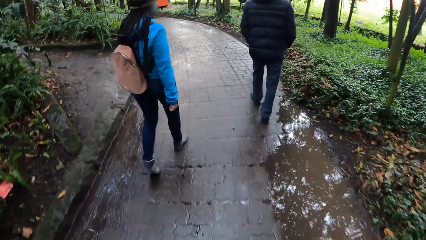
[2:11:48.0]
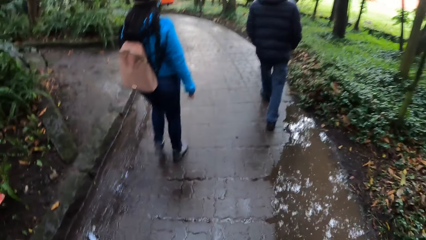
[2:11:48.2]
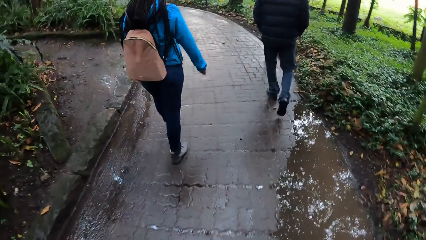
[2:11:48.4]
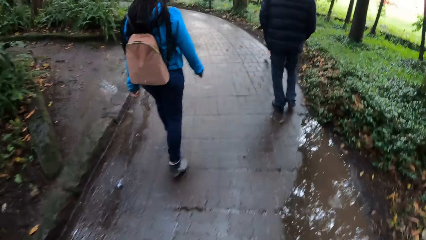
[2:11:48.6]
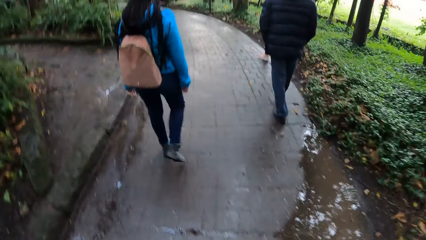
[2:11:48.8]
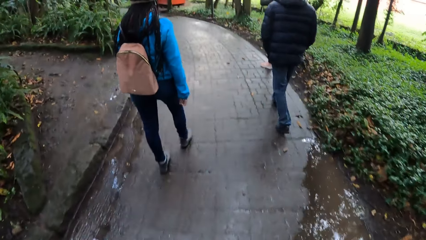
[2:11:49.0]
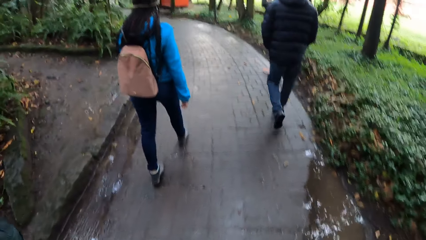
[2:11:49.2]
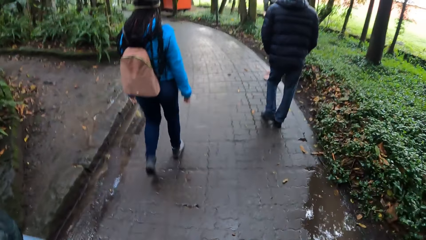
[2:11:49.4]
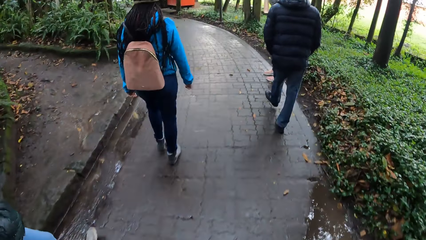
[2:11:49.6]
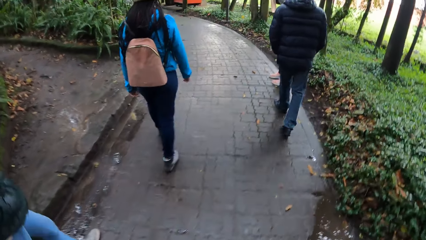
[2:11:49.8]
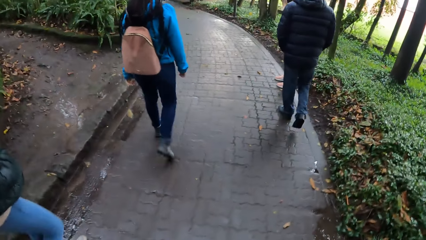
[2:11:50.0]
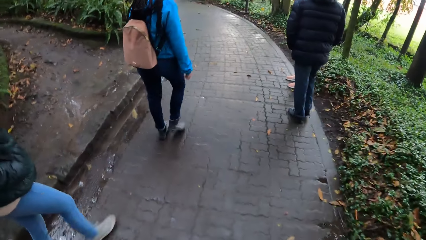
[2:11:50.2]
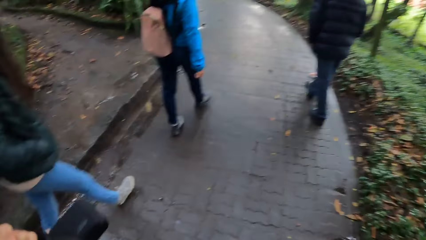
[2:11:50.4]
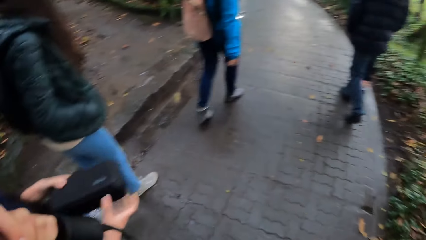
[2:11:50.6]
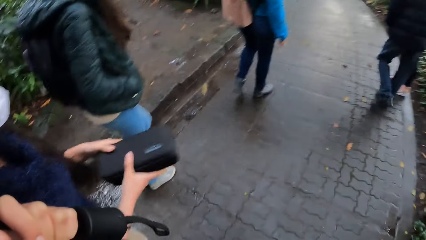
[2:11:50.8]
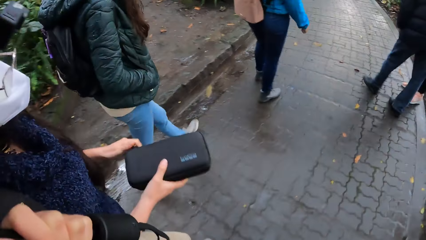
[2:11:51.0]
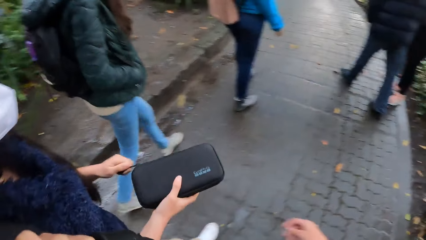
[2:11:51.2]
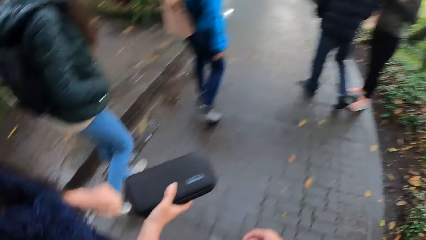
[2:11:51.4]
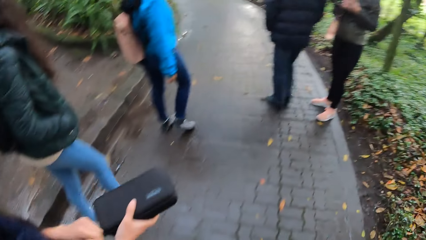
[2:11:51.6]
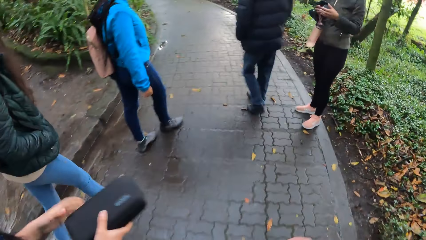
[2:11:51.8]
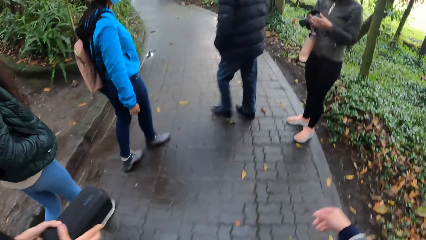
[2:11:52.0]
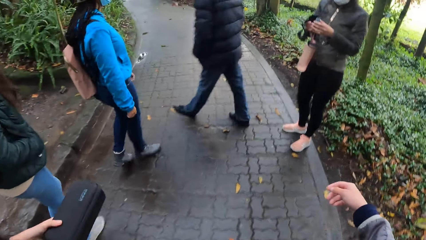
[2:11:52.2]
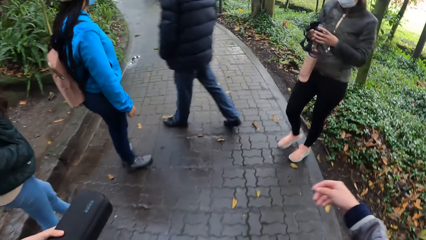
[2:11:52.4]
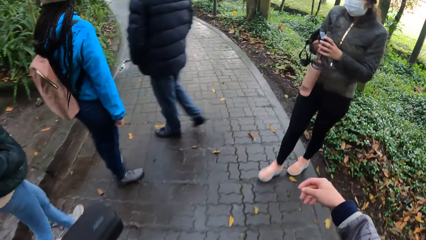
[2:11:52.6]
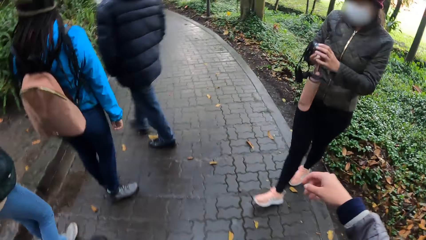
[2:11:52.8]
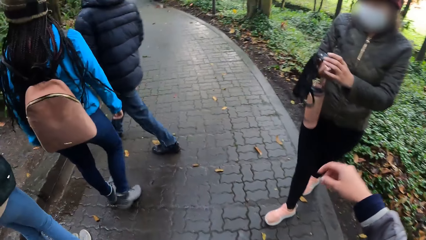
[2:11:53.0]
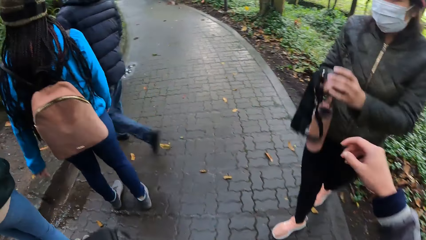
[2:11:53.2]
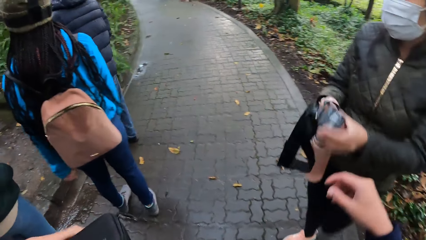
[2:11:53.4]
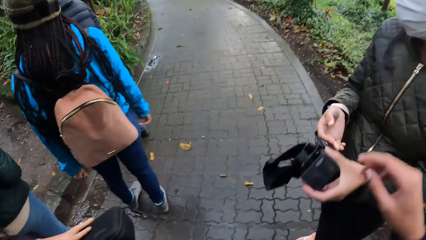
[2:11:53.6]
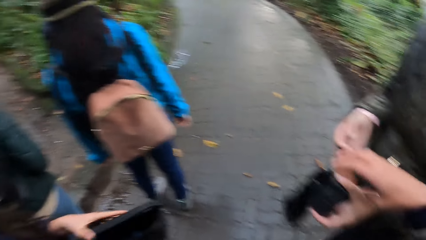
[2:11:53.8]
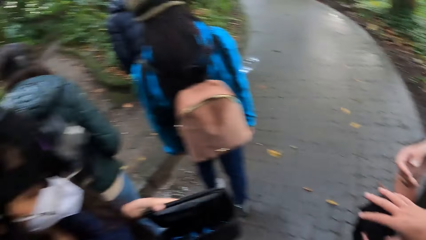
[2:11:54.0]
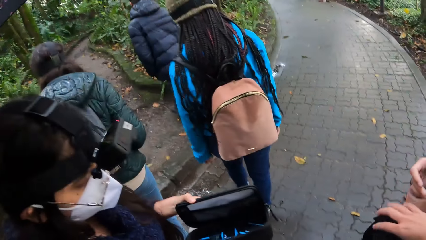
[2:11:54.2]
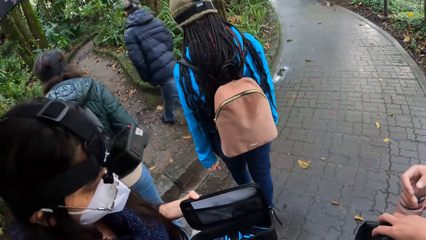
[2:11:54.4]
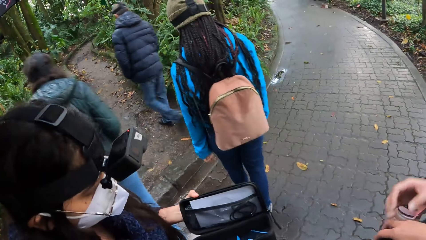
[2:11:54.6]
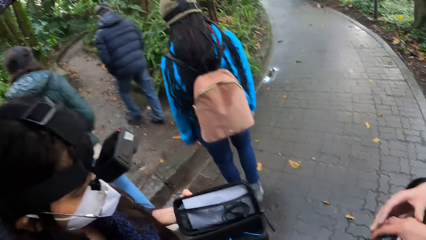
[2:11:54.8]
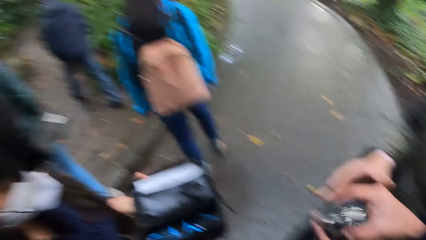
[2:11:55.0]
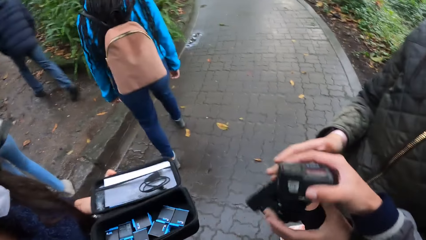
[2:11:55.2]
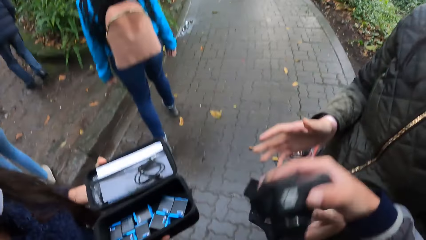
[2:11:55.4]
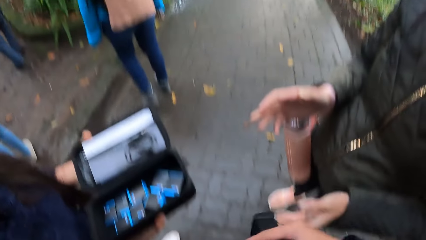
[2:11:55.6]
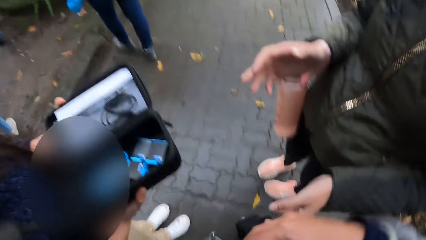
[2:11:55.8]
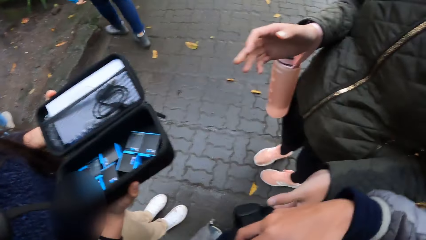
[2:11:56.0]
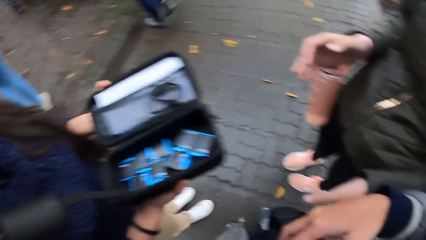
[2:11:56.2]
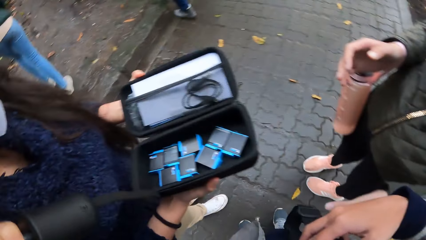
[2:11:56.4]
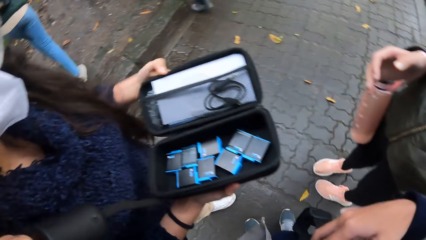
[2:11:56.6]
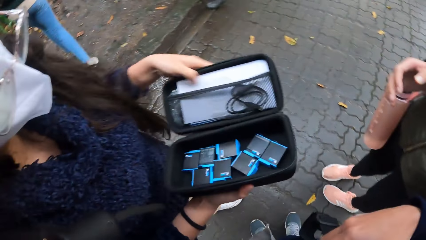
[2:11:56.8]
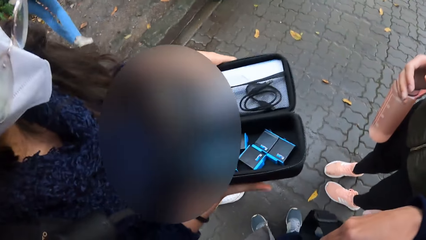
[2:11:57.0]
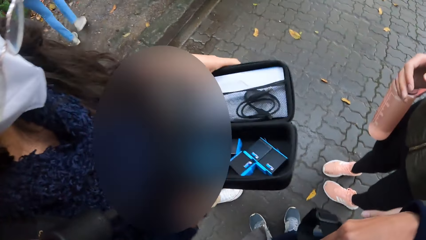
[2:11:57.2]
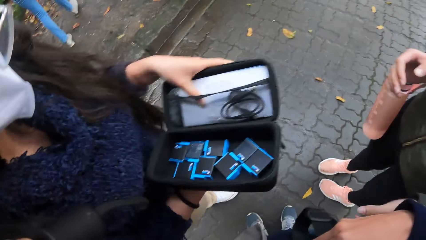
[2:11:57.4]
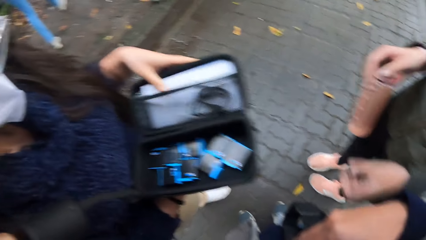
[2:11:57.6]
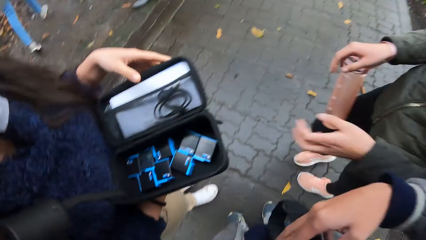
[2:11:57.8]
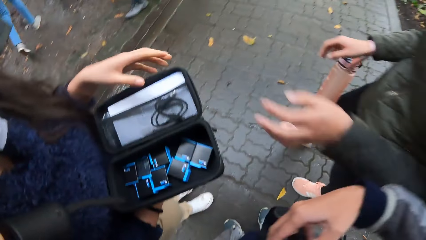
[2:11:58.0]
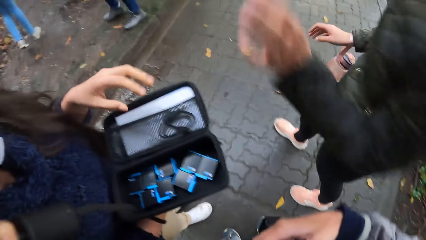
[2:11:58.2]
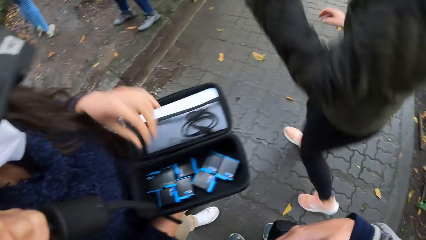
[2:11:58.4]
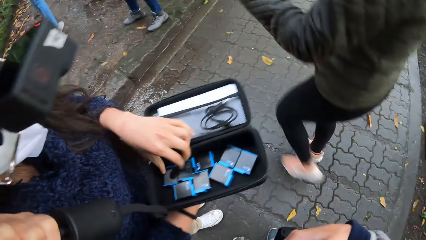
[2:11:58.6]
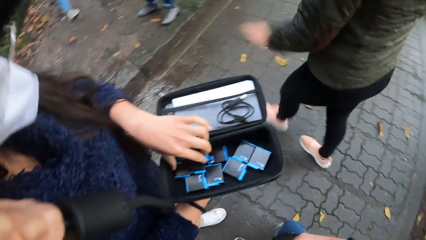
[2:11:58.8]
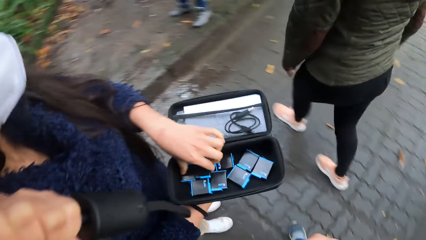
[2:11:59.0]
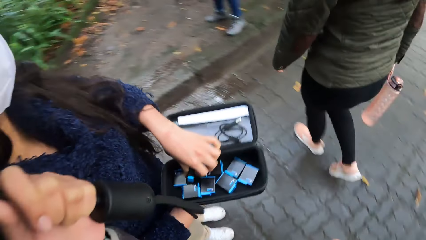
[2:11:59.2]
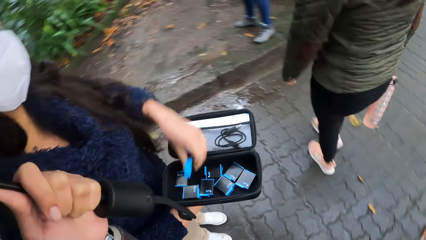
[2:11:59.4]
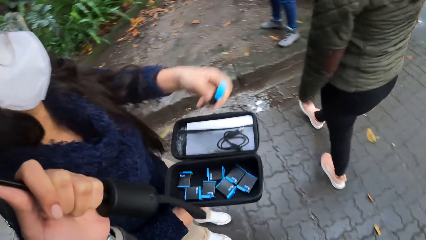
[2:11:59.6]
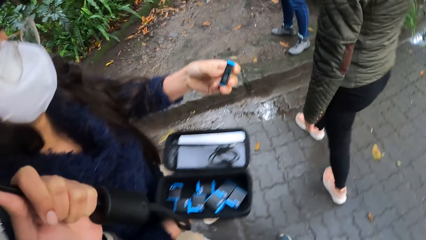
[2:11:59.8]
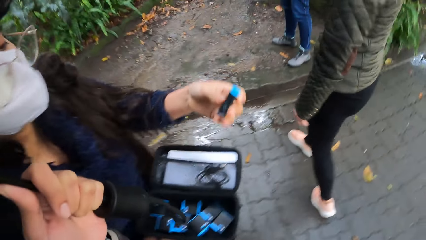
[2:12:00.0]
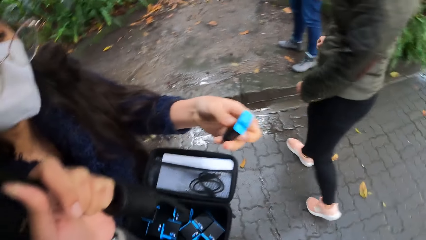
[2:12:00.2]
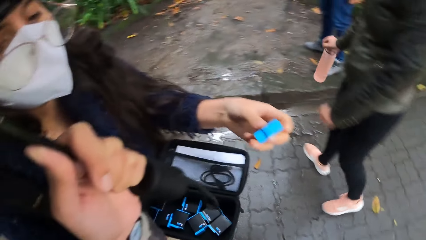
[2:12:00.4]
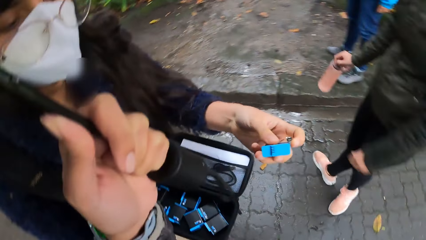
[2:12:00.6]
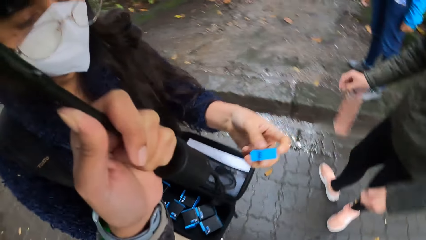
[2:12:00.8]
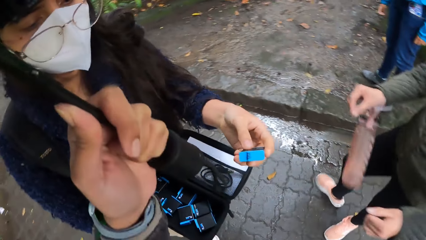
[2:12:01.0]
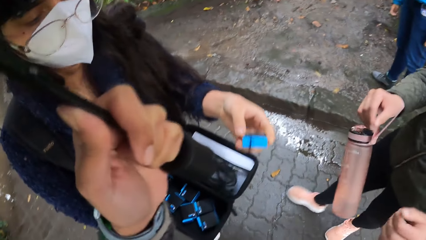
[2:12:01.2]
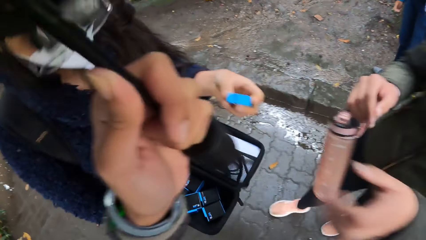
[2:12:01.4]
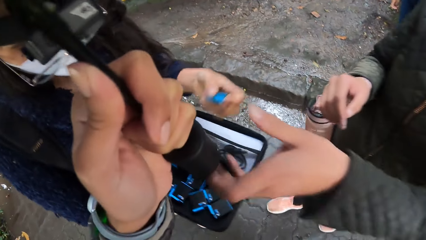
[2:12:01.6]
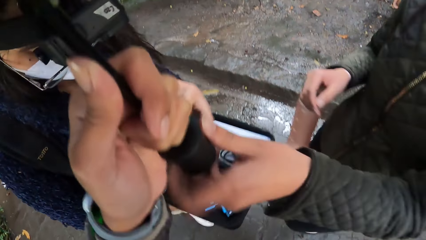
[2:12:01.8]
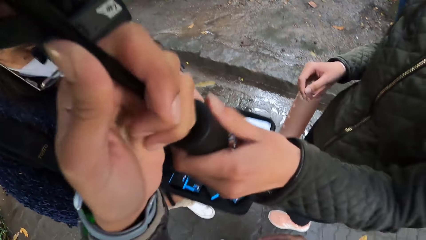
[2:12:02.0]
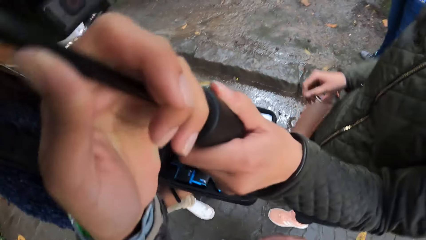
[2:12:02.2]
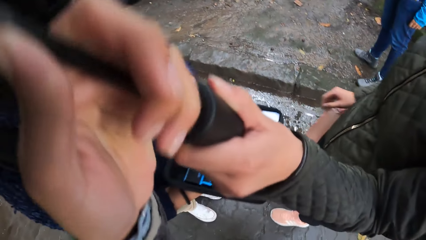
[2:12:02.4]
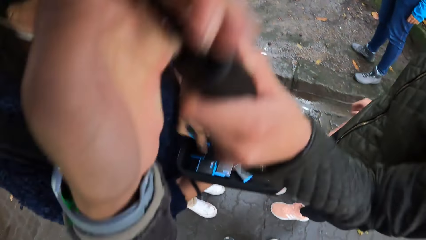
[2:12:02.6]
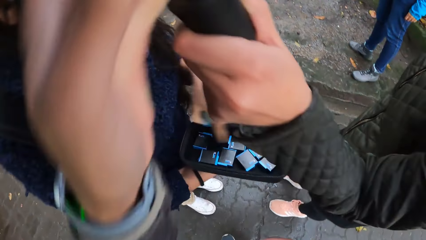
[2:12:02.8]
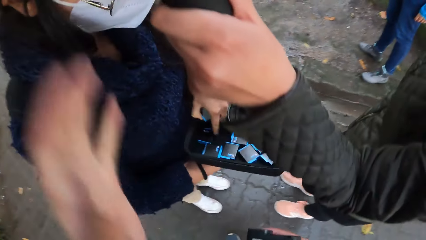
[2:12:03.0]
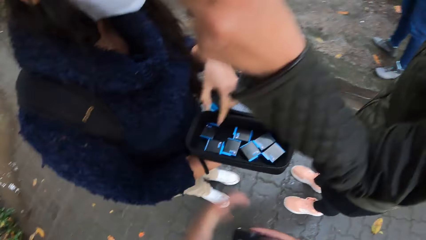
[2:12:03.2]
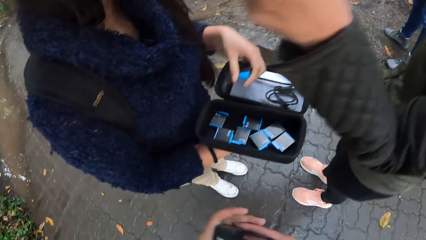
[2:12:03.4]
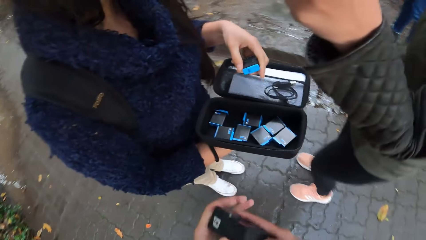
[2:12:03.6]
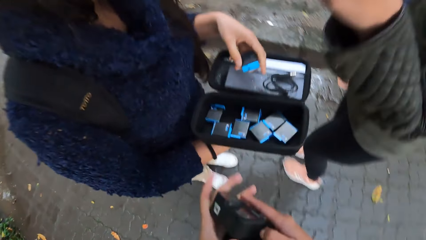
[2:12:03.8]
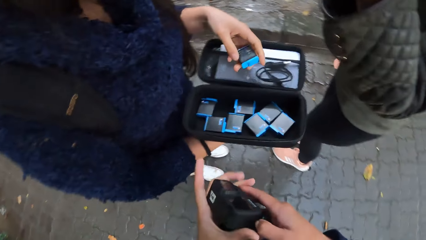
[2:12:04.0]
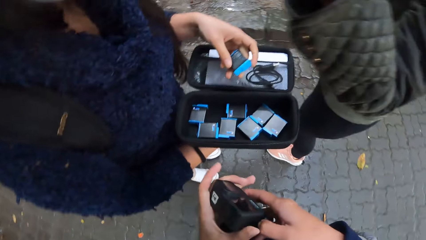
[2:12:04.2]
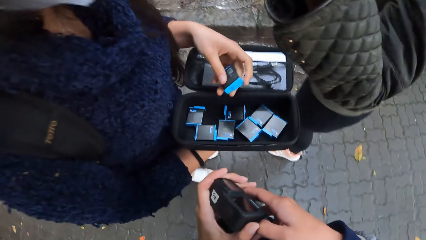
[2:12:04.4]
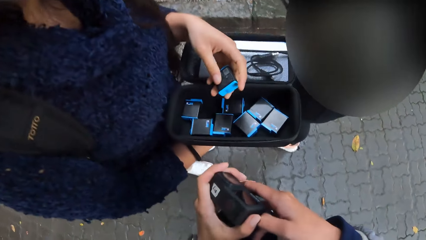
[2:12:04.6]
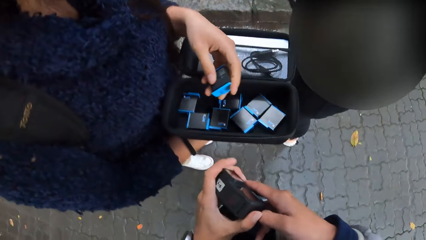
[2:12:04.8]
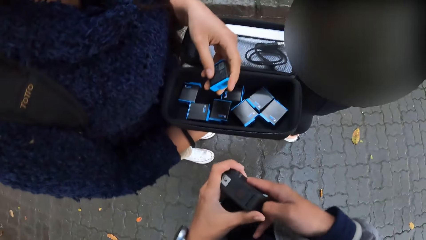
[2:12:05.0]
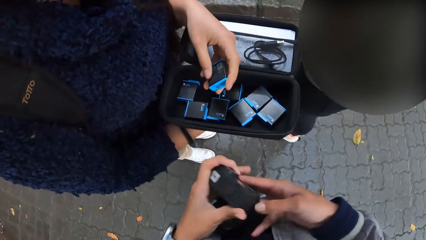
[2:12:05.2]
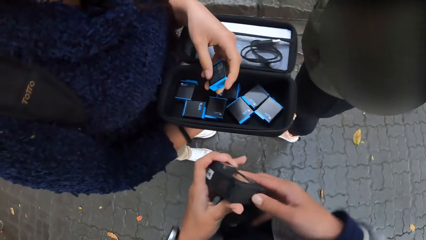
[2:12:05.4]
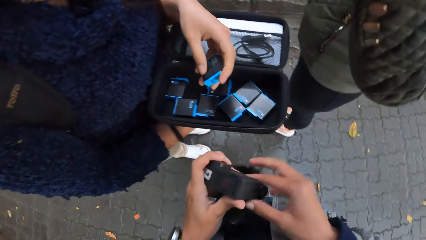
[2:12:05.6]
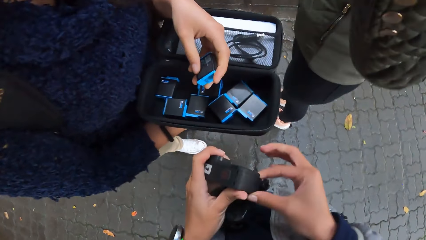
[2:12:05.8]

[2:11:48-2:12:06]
A woman opens the bag drive case with her hands. The woman holds the bag drive case with both hands. A lady holds a camera with both hands. The camera wearer collects the camera from the lady with her right hand. She holds the camera with both hands. The woman holds the bag drive case with both hands. The woman removes a camera battery from the case with her left hand. The lady walks around in the park. The camera wearer holds an umbrella with the left hand. The woman holds the battery with the left hand. The camera wearer passes the umbrella to the lady with her left hand. The lady holds the umbrella with her left hand. The camera wearer holds the camera with both hands.
